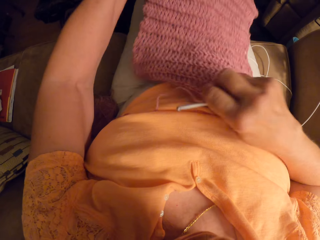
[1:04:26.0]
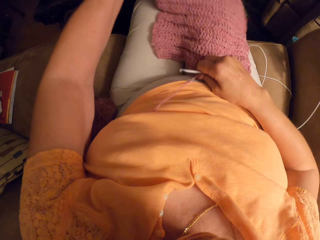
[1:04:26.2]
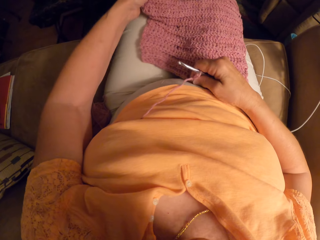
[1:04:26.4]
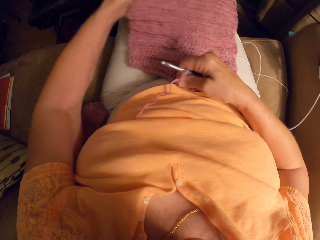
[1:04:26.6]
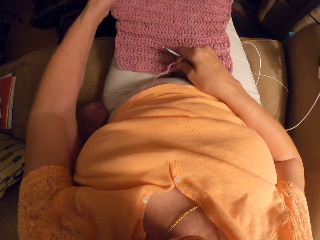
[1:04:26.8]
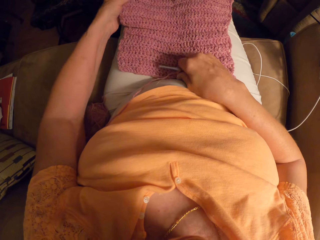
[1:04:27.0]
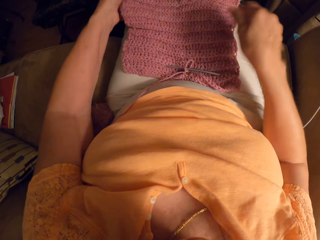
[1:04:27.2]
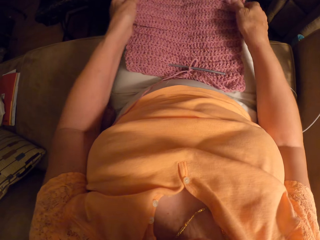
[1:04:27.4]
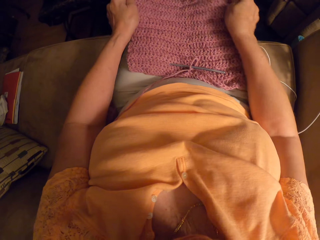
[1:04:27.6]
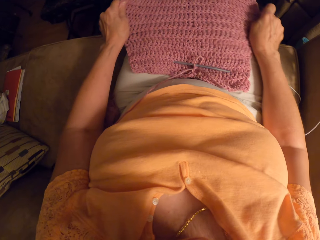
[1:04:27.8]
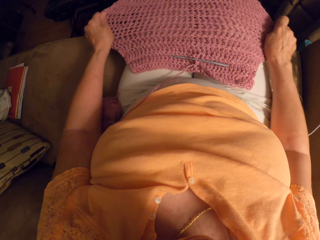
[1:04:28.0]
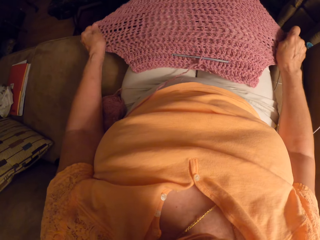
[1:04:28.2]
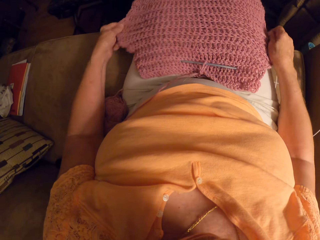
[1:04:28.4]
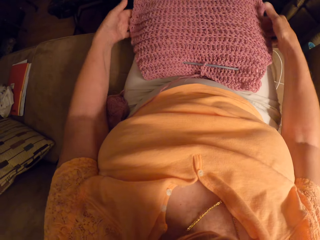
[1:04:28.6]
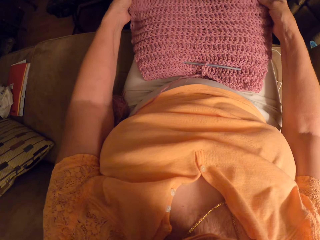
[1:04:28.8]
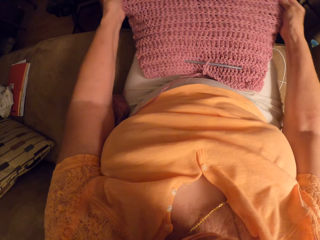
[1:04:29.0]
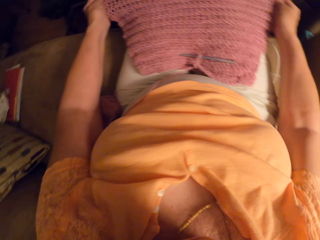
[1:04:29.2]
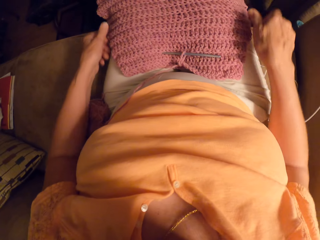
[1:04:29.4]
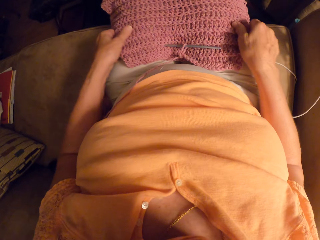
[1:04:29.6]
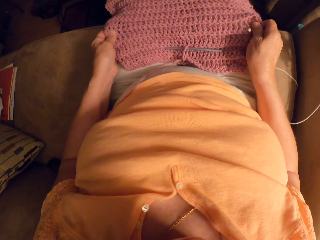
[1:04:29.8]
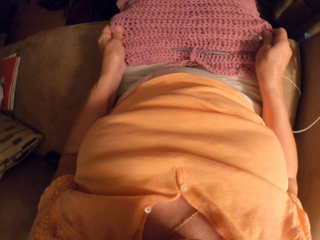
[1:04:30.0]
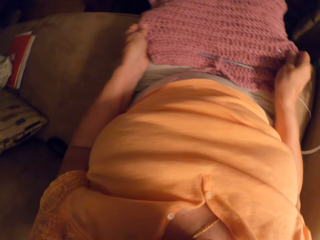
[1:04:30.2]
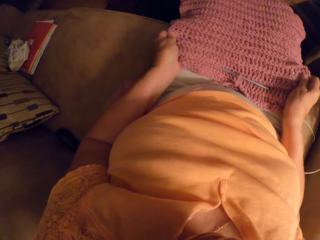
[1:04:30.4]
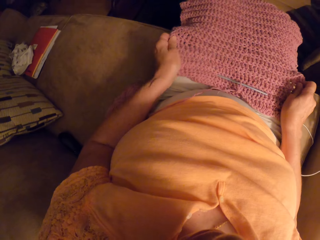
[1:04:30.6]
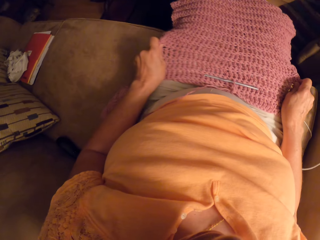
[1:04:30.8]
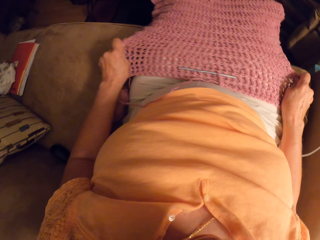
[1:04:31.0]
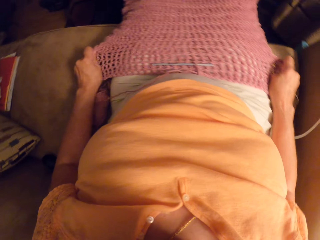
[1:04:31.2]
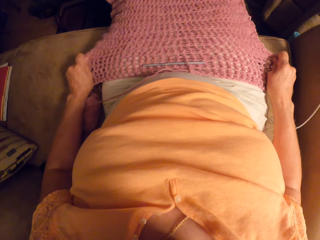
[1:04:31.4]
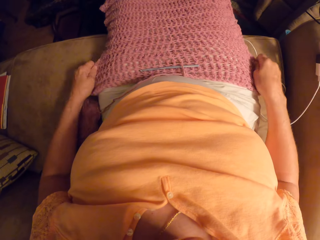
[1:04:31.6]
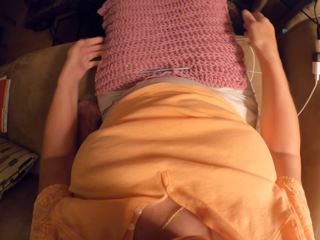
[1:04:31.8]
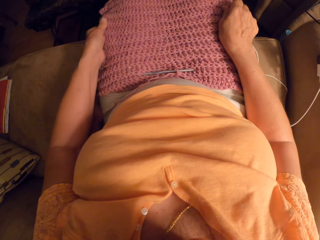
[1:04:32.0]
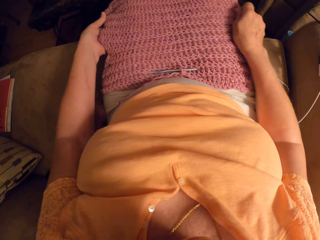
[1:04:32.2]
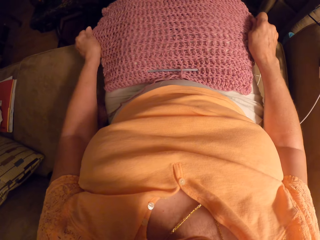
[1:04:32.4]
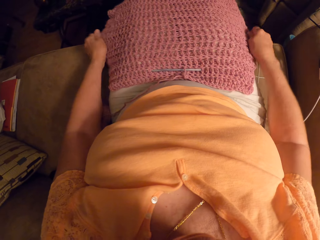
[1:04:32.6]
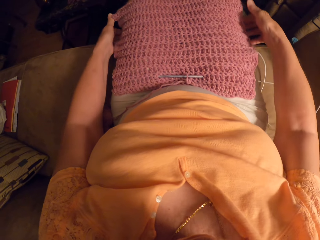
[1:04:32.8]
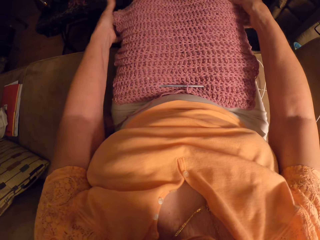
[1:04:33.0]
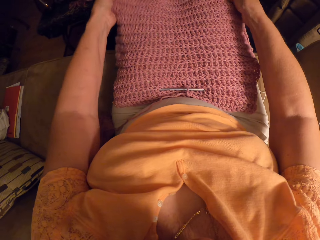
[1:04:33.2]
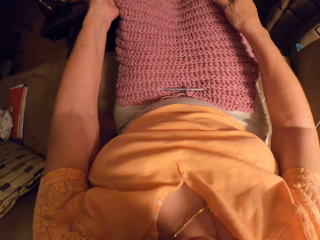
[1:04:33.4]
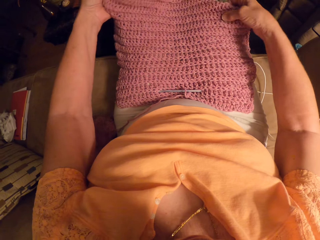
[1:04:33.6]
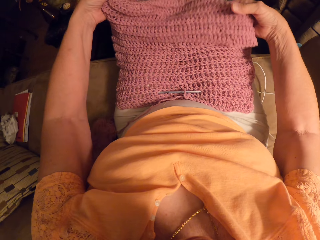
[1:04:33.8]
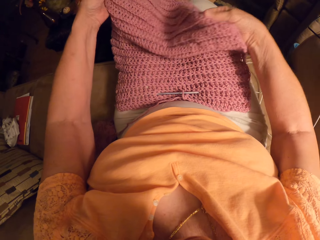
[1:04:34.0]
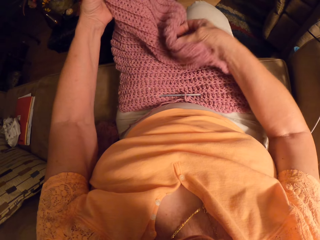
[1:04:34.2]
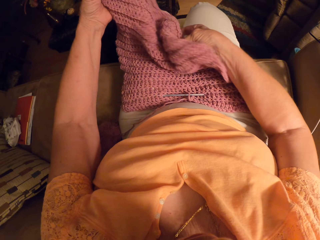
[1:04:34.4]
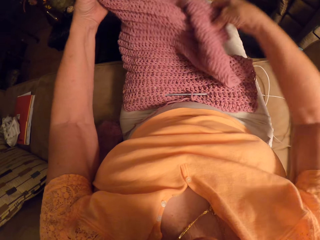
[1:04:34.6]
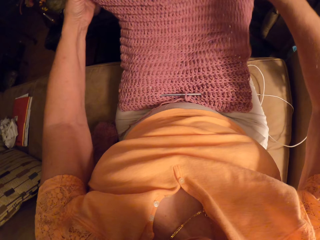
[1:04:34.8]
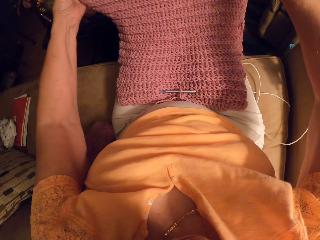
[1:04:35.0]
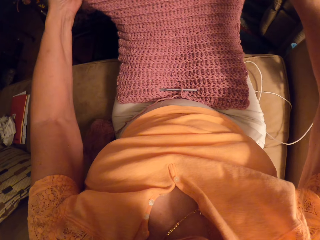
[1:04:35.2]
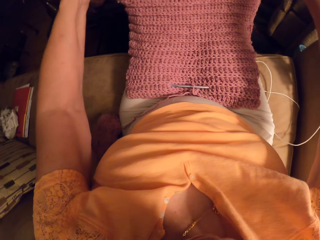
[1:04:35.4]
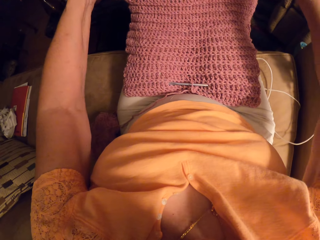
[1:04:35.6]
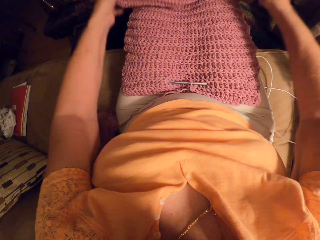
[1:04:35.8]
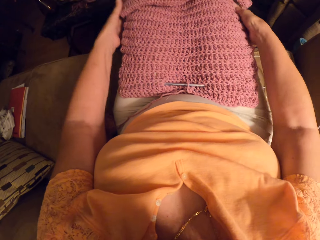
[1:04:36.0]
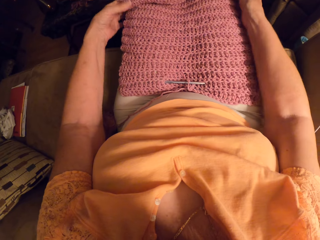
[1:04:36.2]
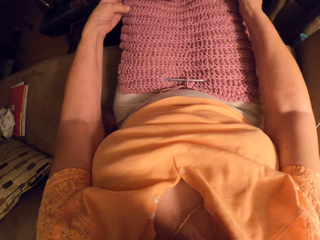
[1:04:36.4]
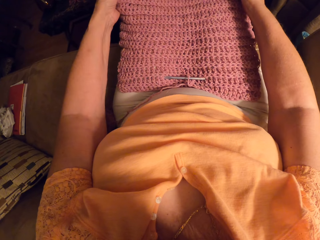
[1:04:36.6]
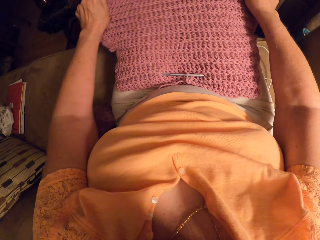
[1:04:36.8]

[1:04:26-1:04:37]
The camera wearer moves the piece of garment. She stretches the piece of garment with her hand.

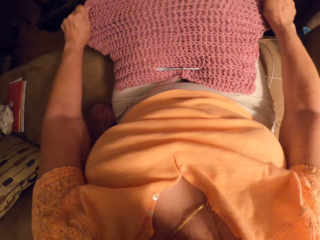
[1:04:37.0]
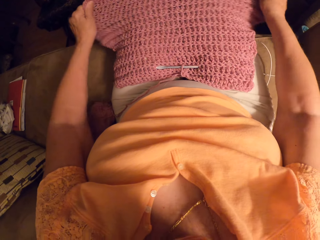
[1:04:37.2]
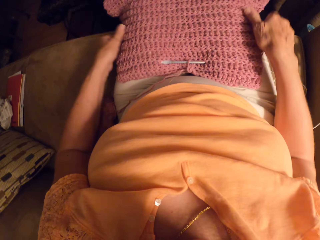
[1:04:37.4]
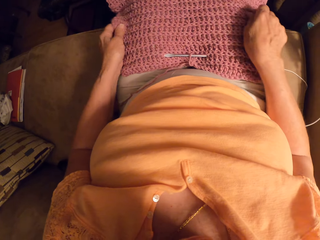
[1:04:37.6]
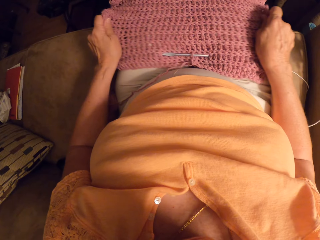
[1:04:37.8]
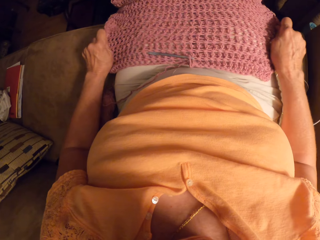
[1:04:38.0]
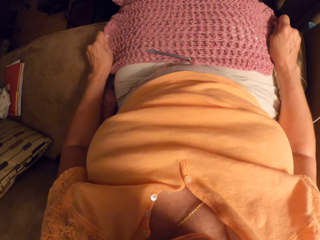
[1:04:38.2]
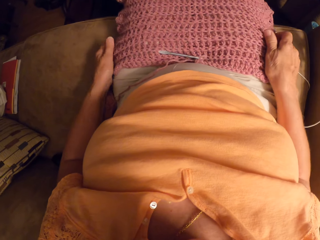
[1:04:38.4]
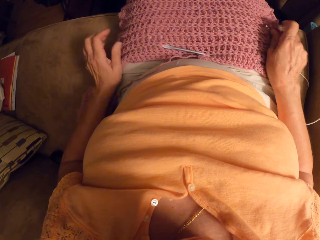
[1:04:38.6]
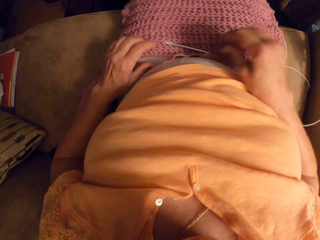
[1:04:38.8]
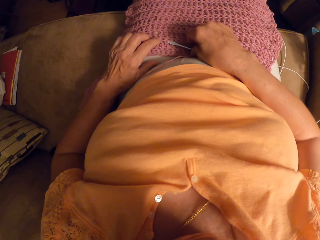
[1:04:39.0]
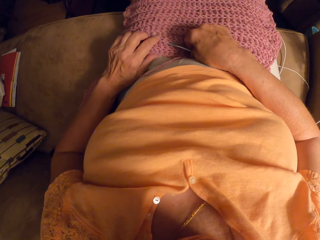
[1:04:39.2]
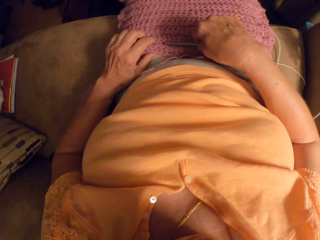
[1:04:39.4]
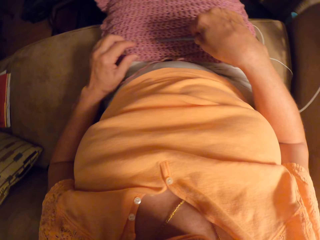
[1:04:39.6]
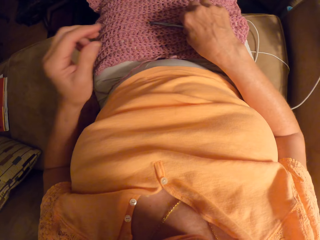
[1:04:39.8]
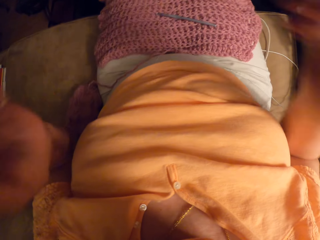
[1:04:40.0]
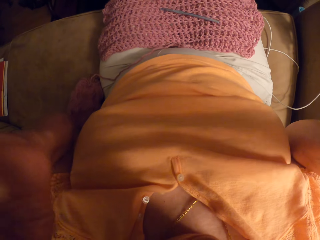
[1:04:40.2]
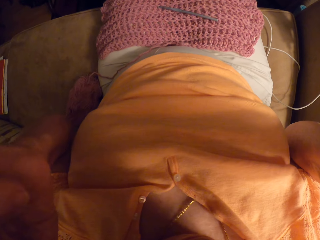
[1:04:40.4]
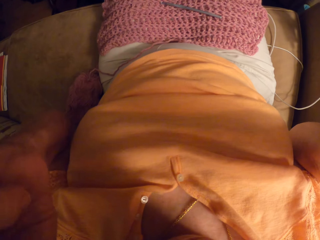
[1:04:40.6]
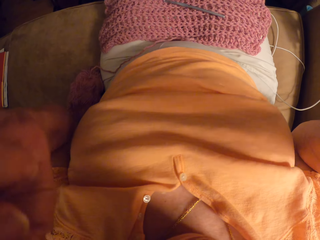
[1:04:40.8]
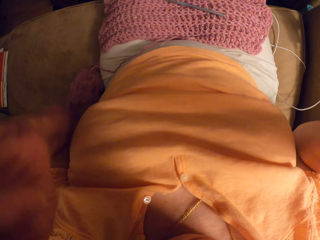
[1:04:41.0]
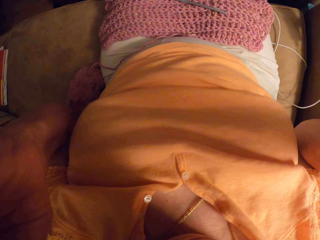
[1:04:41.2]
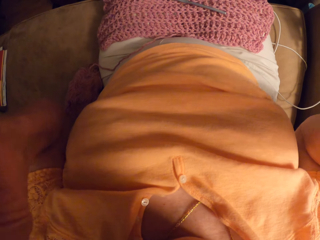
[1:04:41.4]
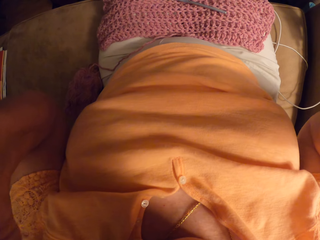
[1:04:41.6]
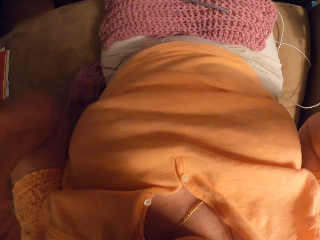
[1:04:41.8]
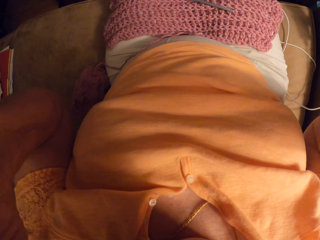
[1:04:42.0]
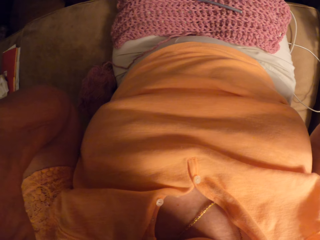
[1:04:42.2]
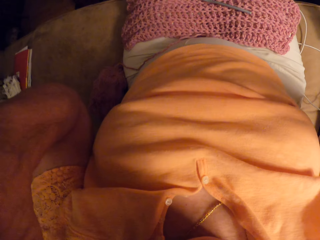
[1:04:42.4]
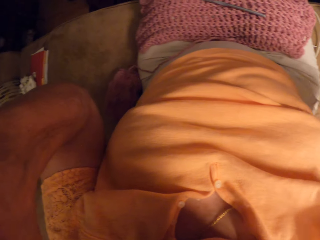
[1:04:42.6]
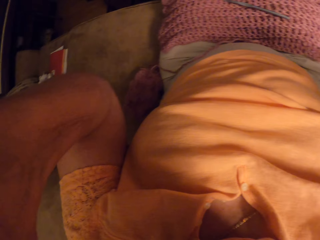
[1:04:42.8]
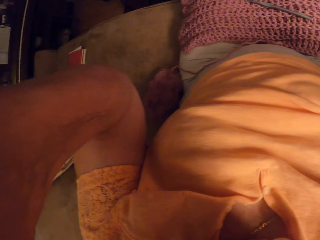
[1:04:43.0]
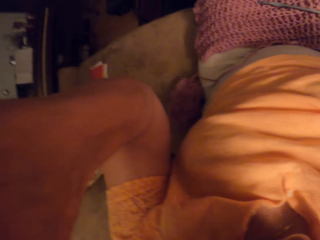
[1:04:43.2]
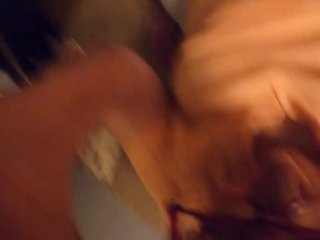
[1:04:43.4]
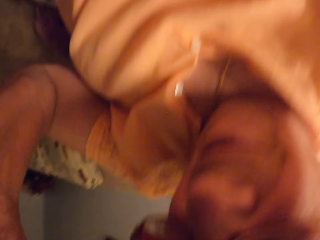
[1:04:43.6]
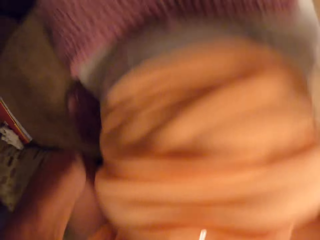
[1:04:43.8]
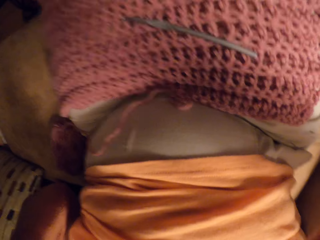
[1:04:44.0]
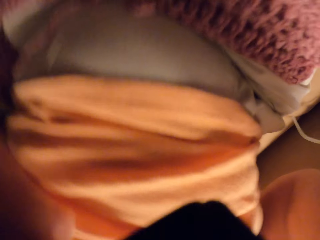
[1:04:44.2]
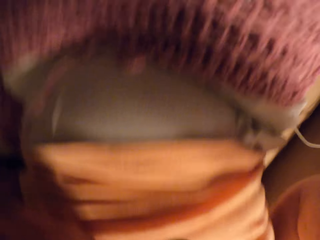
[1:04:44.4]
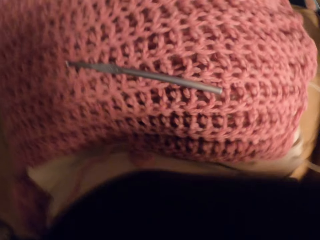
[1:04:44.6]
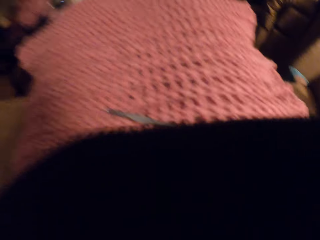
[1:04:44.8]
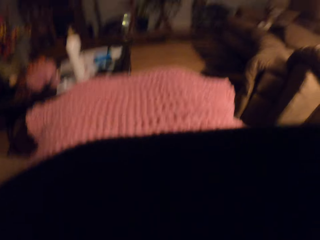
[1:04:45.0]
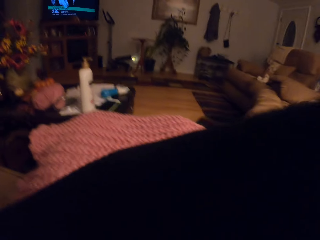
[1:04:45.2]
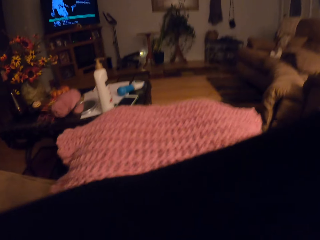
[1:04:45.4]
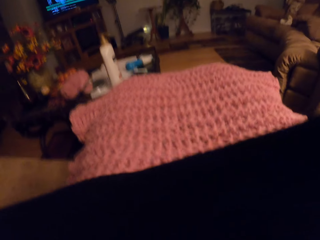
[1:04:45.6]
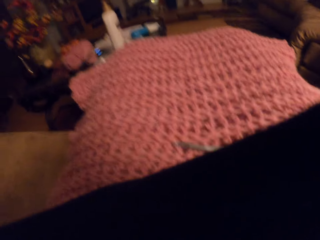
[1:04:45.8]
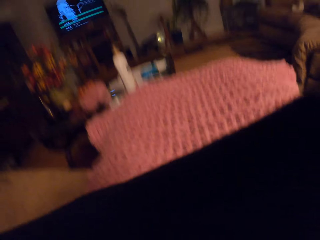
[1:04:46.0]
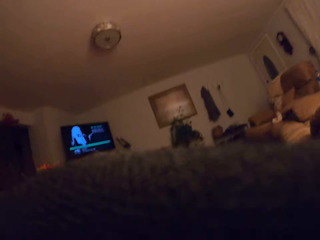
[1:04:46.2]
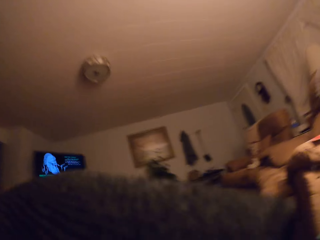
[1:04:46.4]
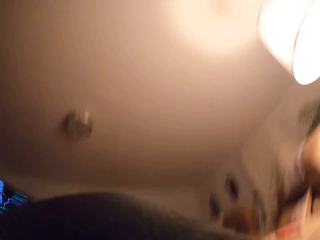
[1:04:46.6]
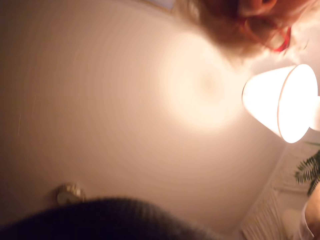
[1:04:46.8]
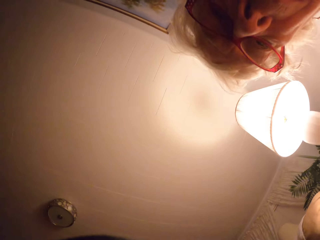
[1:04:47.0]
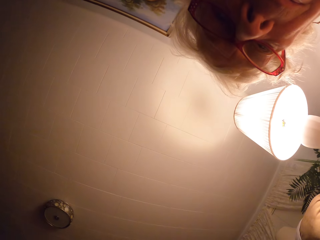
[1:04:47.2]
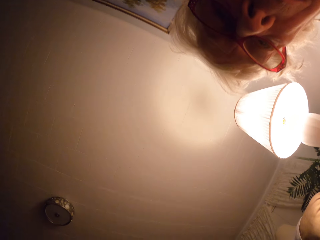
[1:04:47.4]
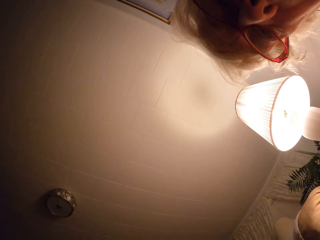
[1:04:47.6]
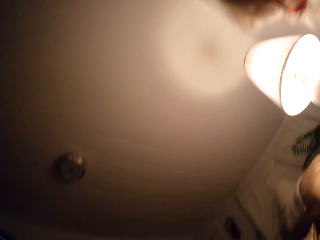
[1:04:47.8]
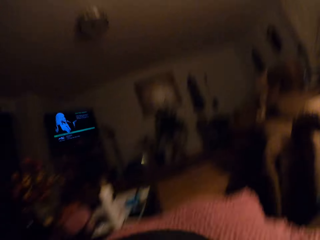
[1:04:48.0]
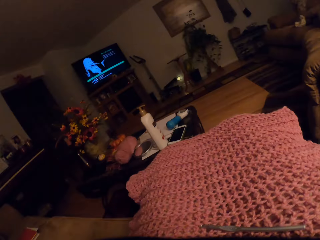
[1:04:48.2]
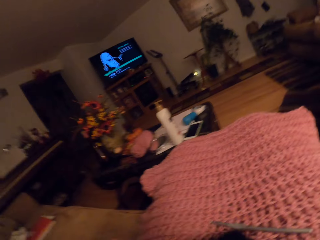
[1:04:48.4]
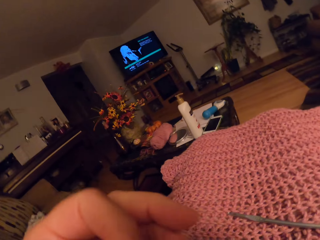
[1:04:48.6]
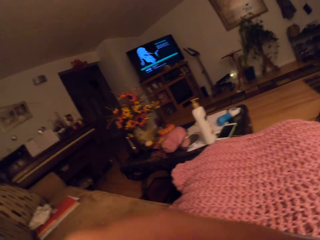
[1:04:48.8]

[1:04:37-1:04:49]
The camera wearer picks up the knitting pin from the piece of garment. She drops the knitting pin on the piece of garment. She raises up her hands. She holds the camera on her head. She moves sideways. She shows the other part of the room. A woman appears in the room. The woman disappears in the room.
